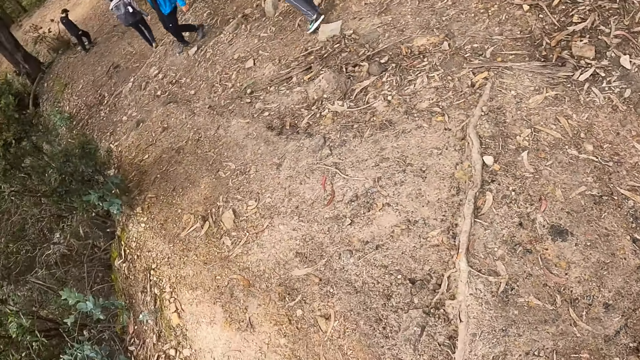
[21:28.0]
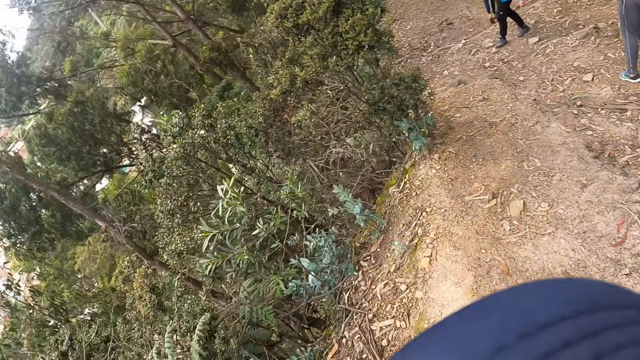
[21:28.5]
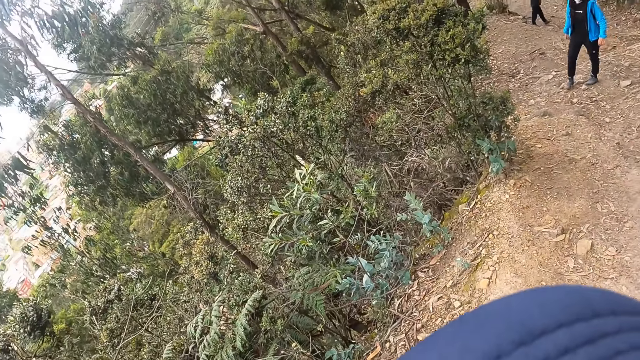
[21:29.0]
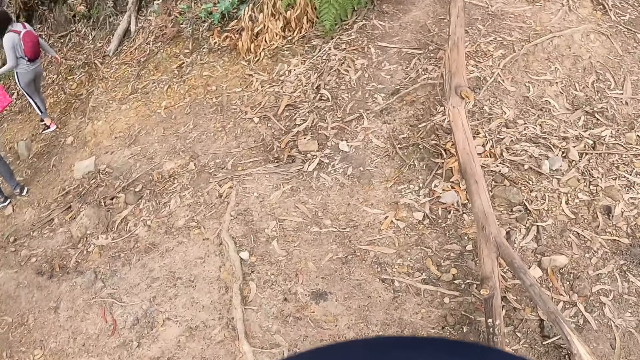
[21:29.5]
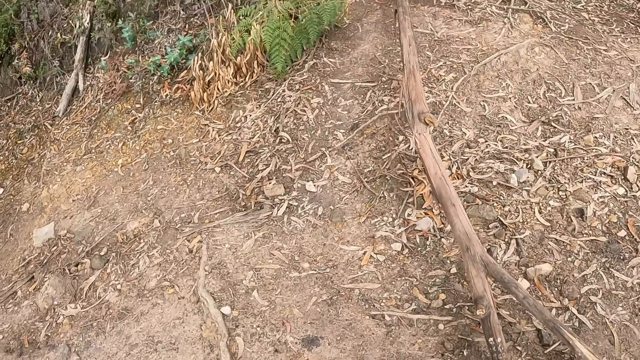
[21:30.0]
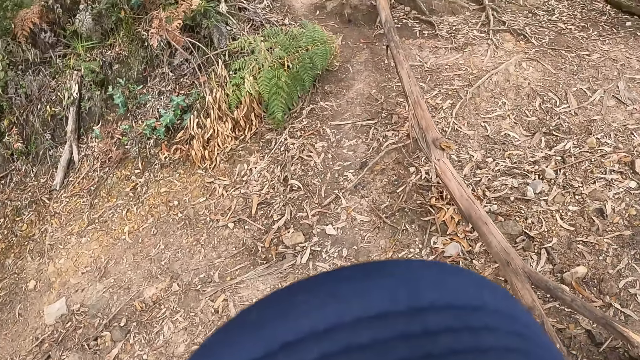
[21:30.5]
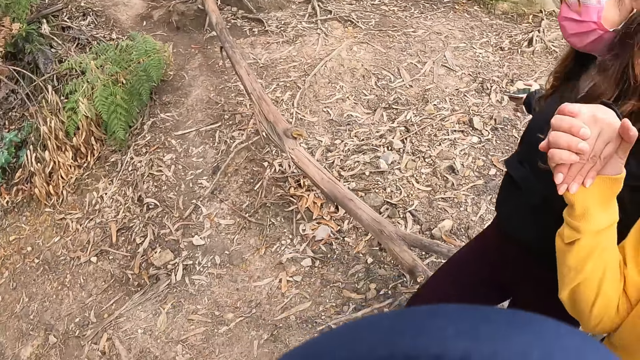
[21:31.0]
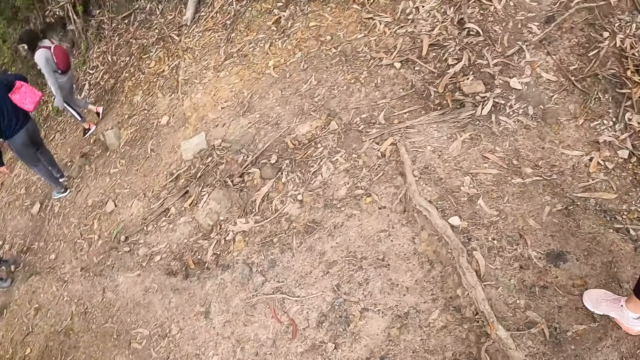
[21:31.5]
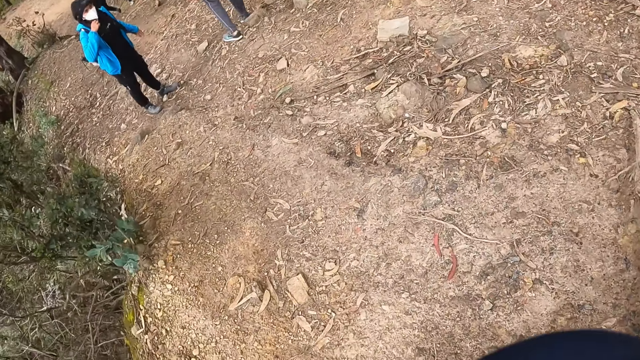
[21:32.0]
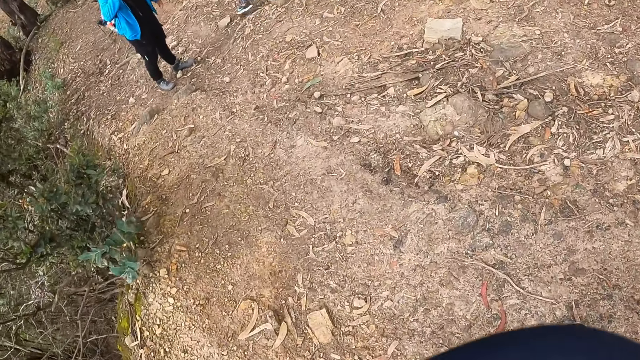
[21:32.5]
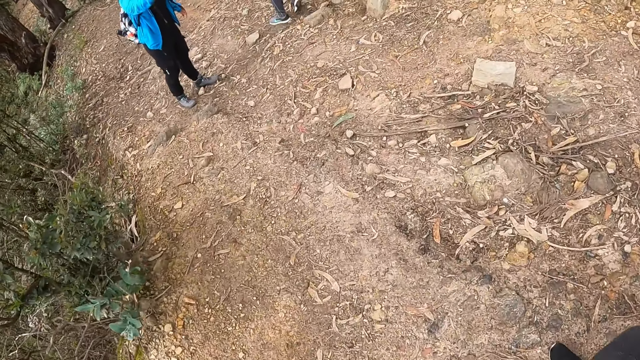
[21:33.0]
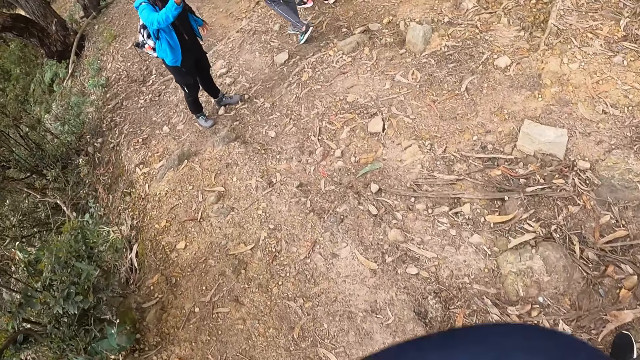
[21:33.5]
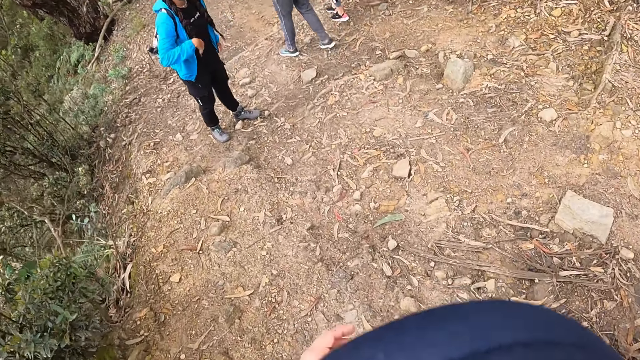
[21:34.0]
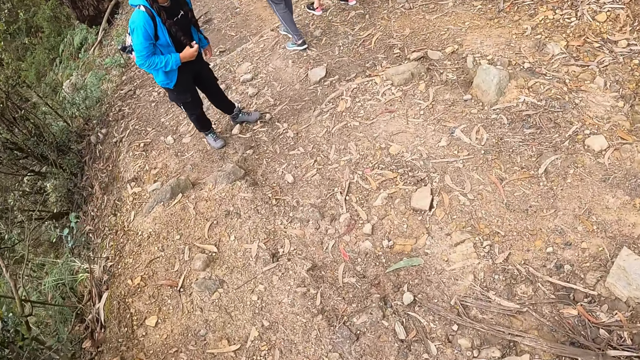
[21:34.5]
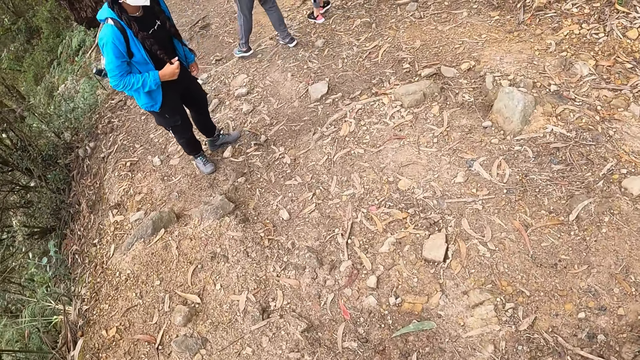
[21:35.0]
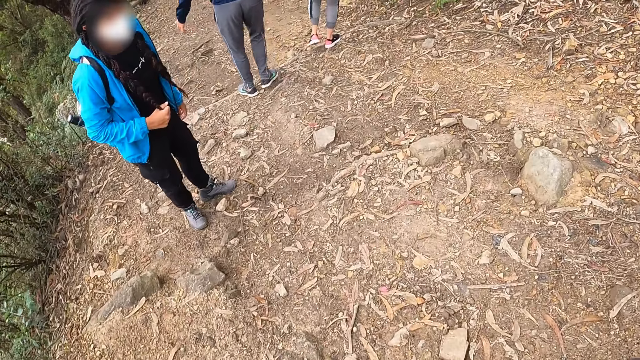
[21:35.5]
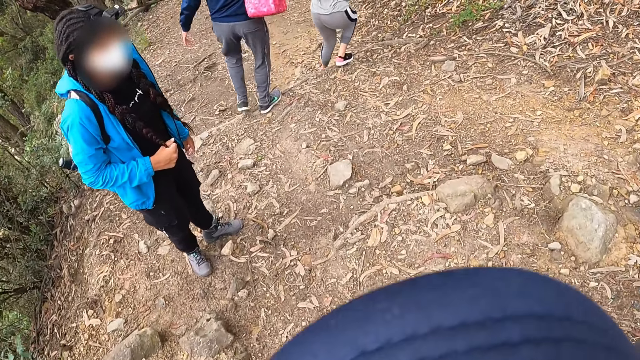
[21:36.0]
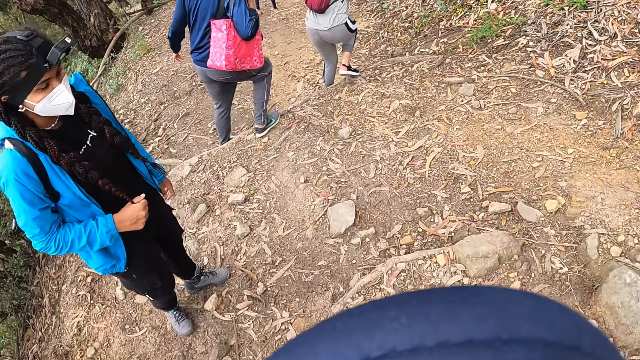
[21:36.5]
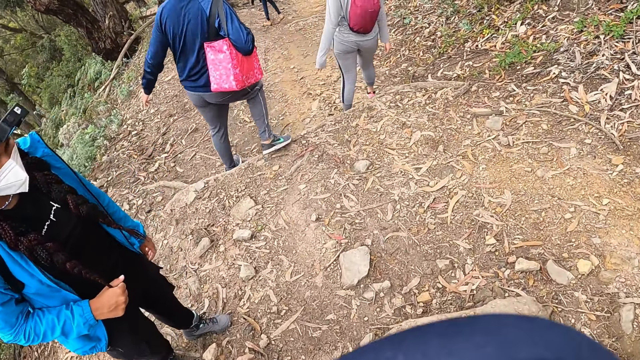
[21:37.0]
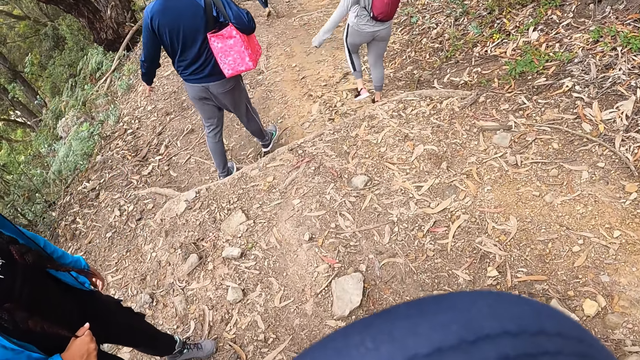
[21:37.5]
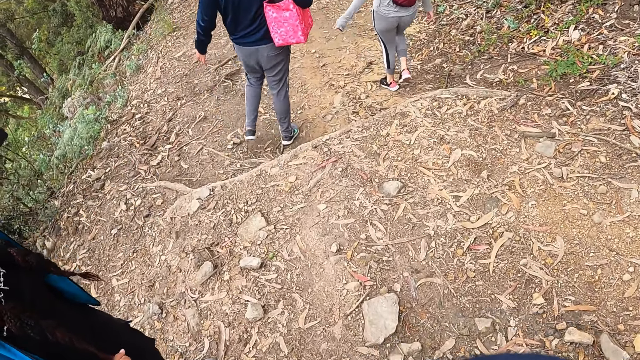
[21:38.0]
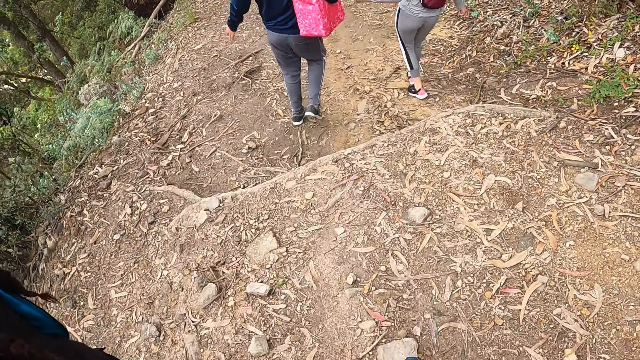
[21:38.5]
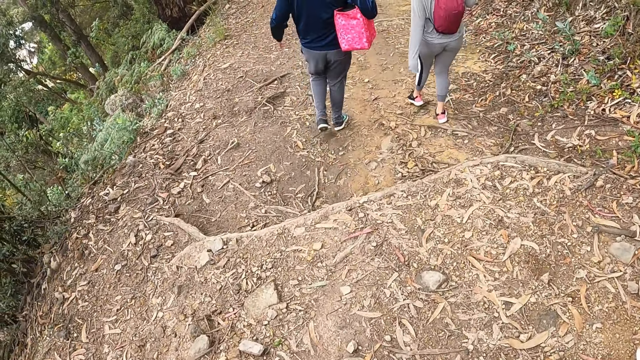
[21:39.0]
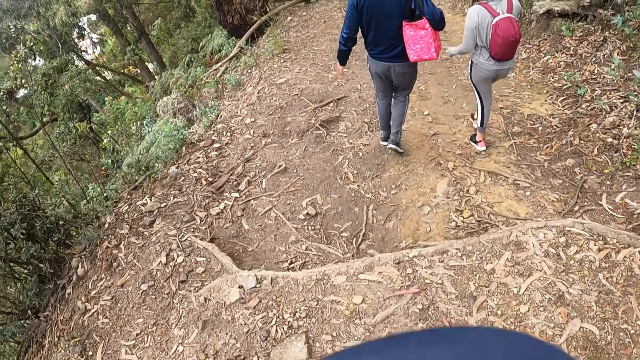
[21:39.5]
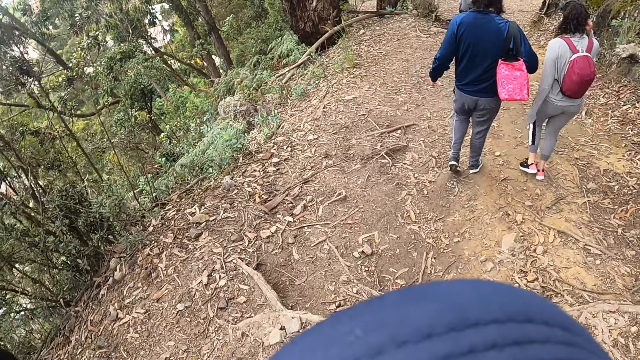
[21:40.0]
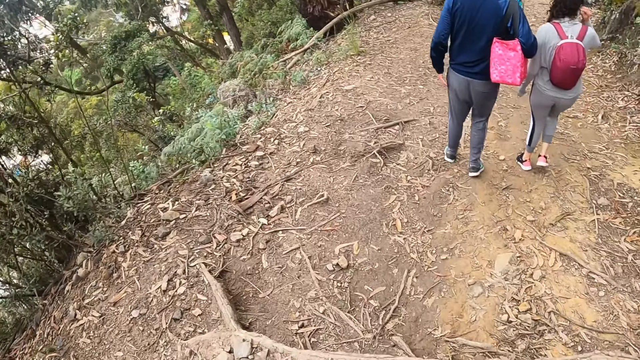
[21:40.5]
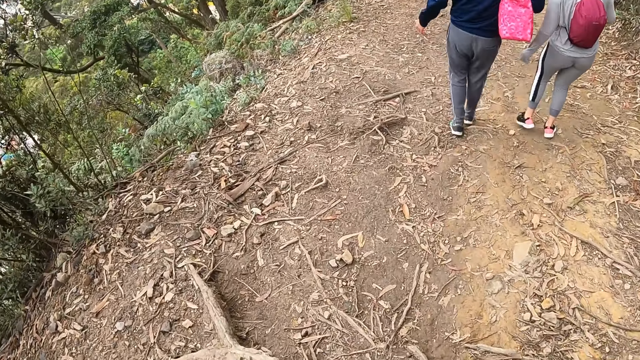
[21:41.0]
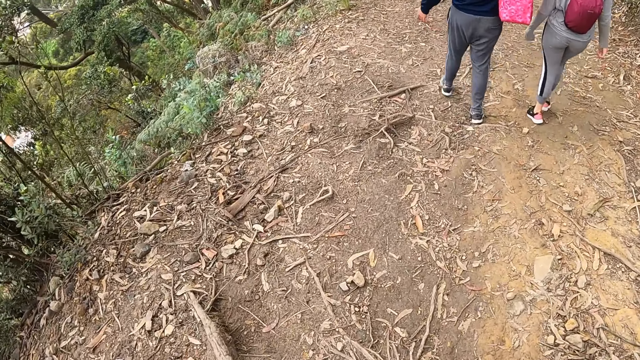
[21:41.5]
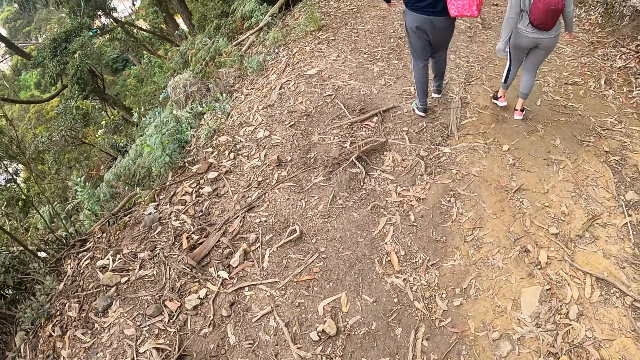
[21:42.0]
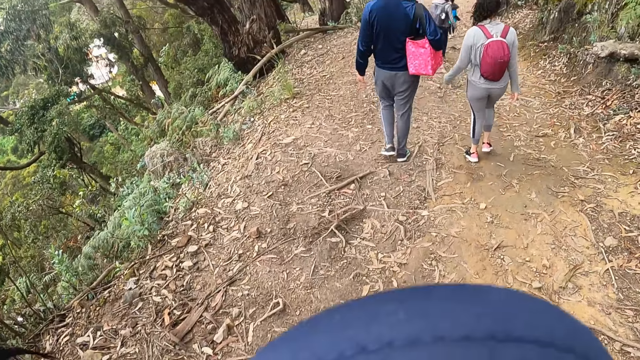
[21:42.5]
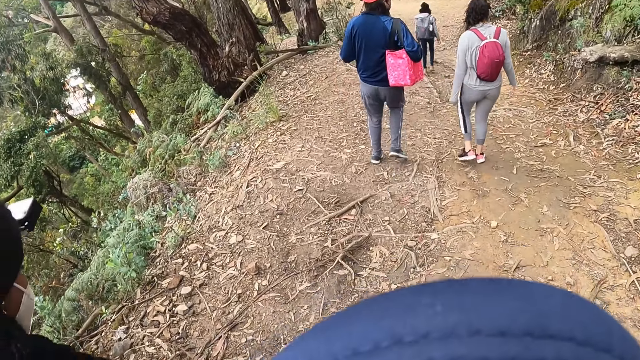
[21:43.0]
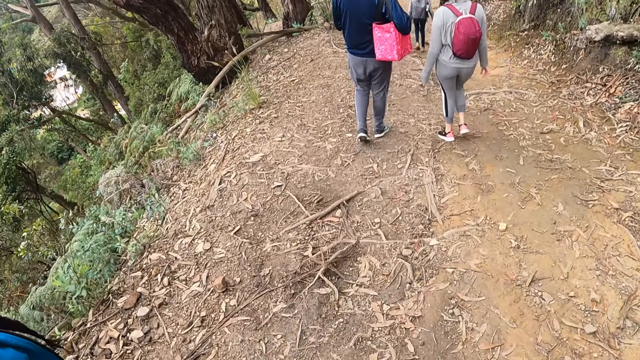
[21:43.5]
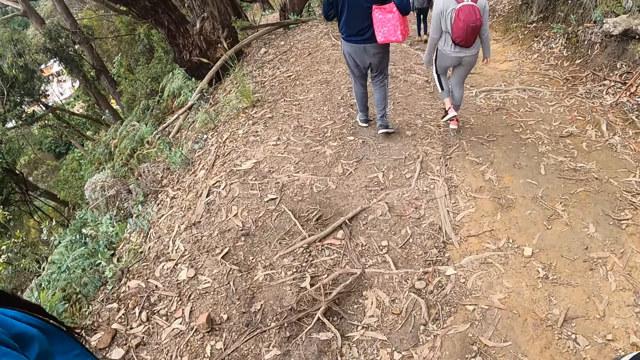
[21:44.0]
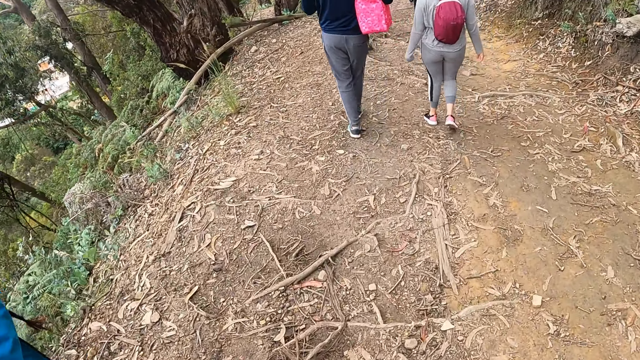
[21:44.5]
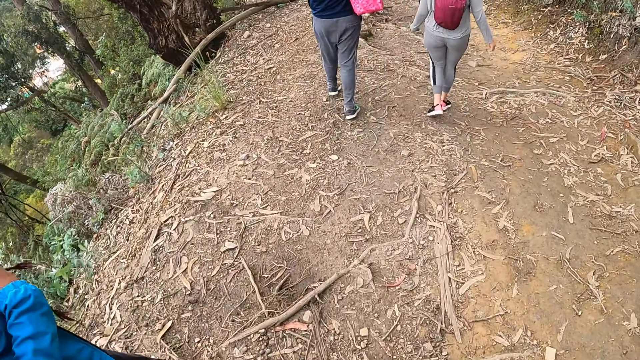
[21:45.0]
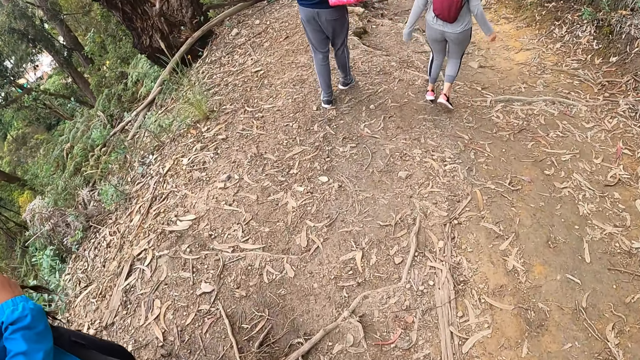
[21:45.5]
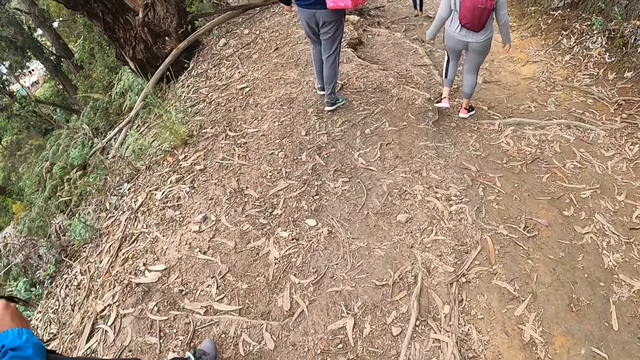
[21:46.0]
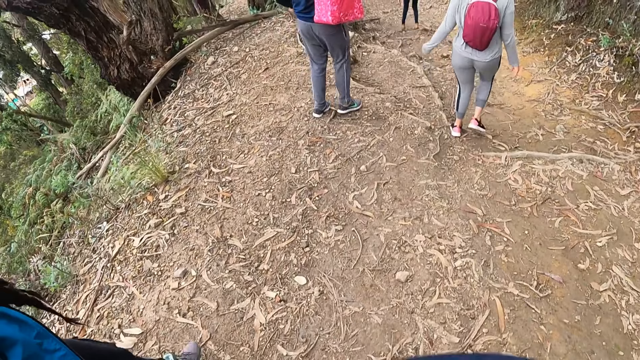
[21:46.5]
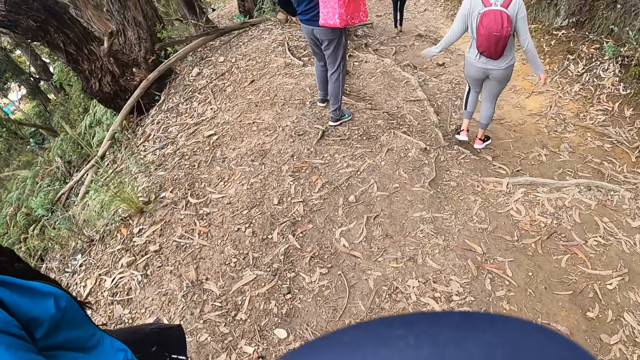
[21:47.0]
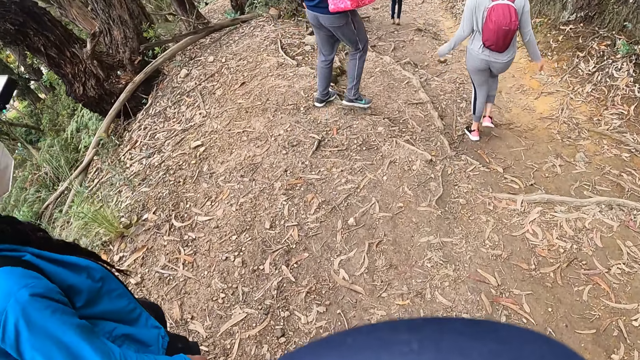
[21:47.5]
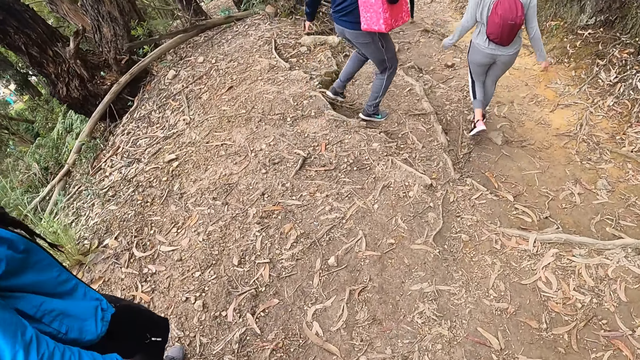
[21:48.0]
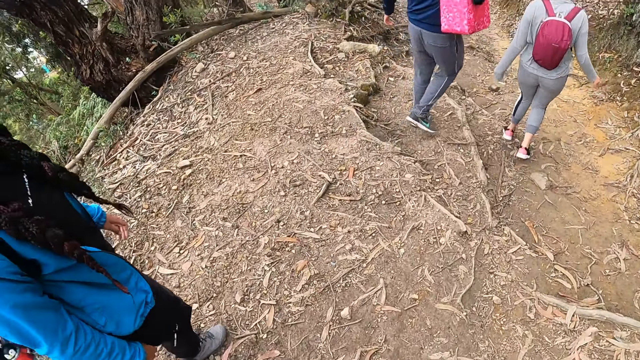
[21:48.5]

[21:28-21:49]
The camera wearer looks around. A woman holds another woman with her right hand. The camera wearer walks in the open area. A third woman walks along the hill.
